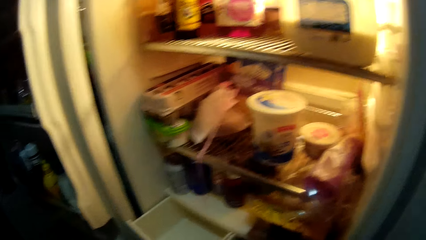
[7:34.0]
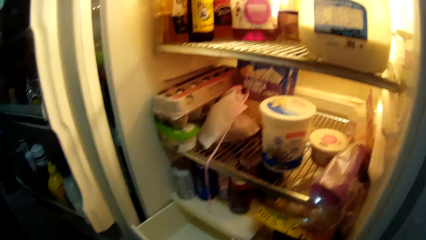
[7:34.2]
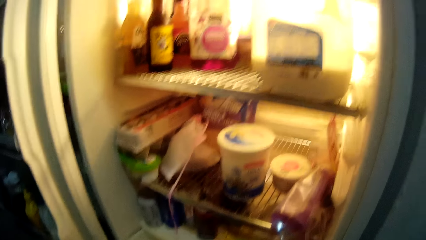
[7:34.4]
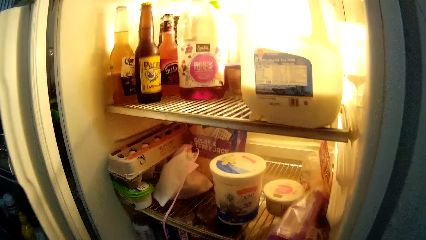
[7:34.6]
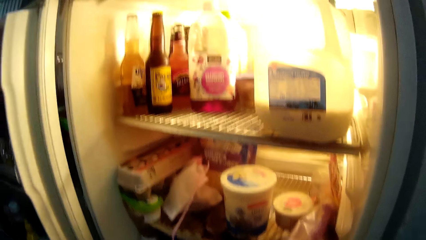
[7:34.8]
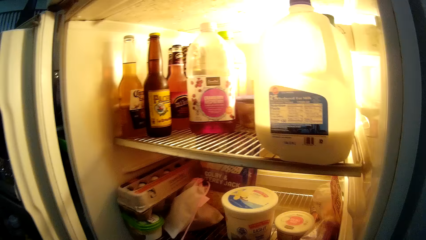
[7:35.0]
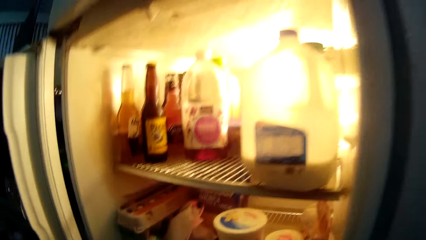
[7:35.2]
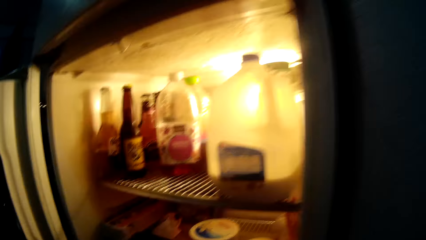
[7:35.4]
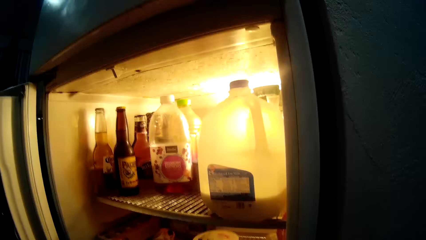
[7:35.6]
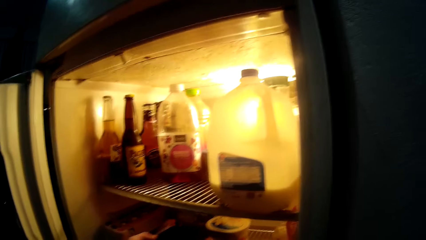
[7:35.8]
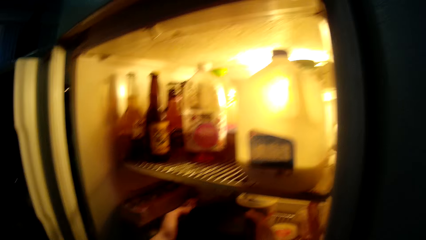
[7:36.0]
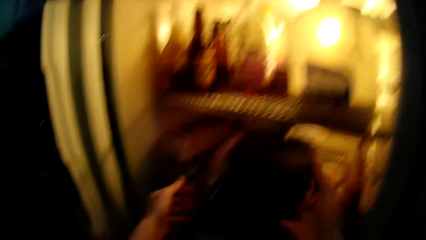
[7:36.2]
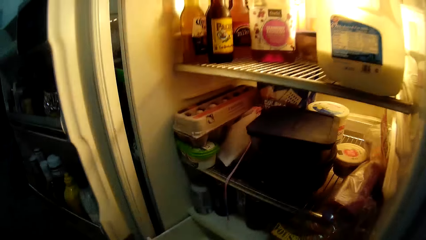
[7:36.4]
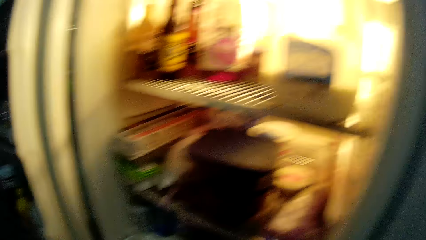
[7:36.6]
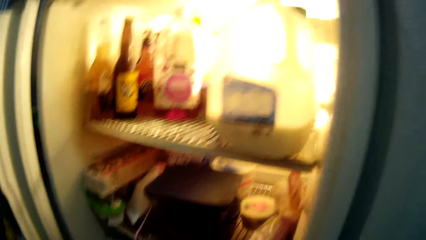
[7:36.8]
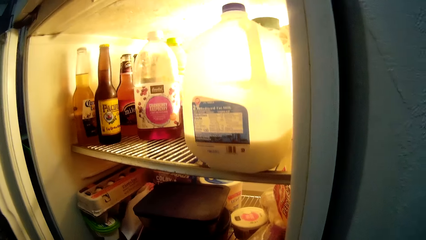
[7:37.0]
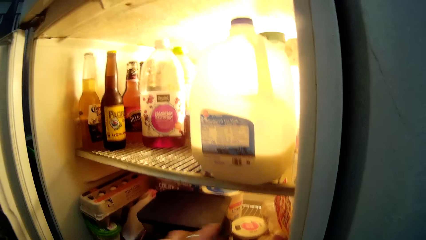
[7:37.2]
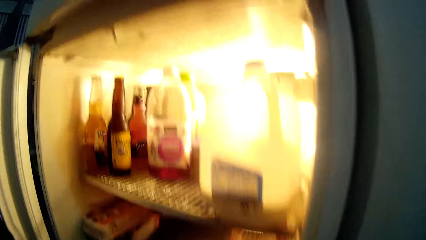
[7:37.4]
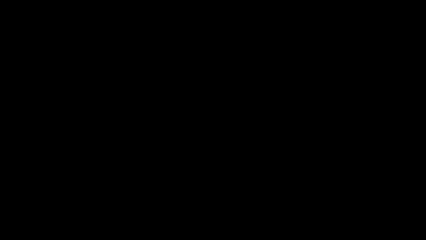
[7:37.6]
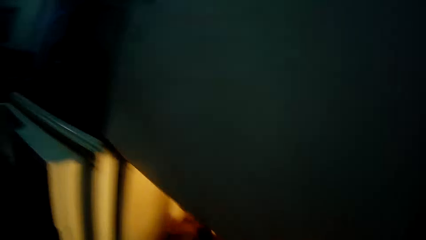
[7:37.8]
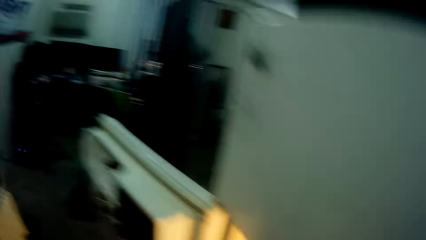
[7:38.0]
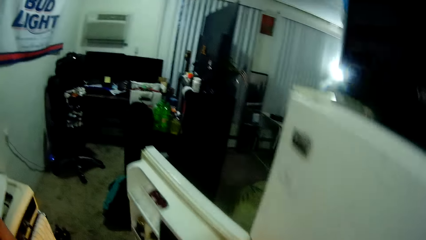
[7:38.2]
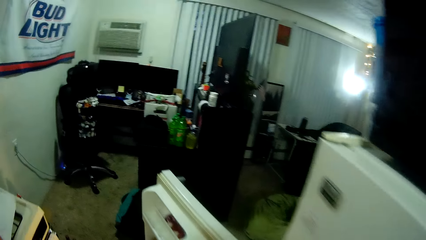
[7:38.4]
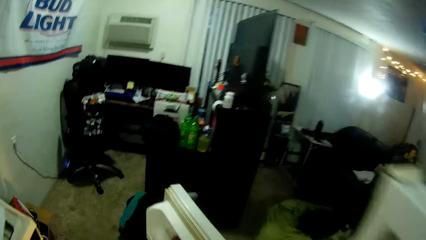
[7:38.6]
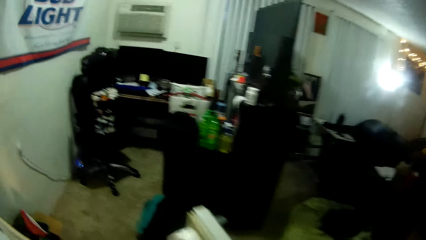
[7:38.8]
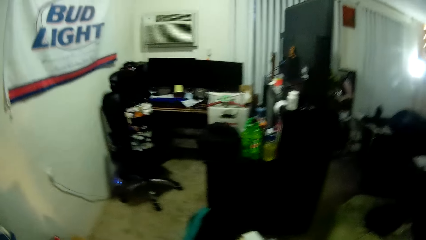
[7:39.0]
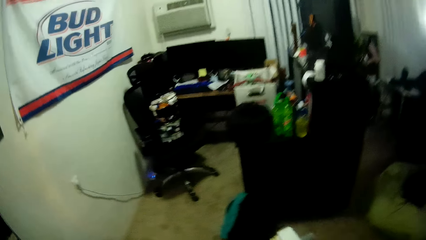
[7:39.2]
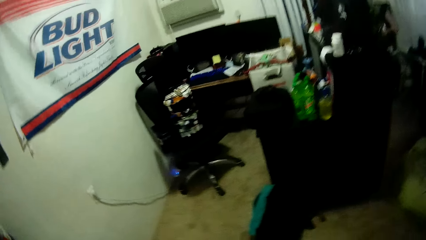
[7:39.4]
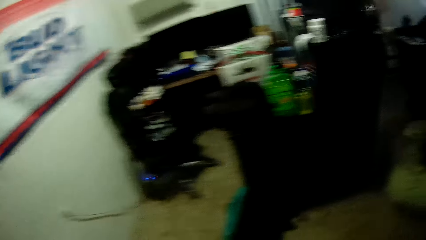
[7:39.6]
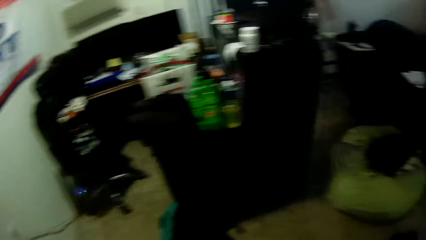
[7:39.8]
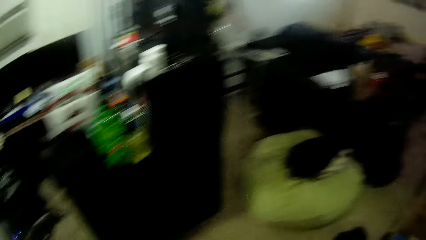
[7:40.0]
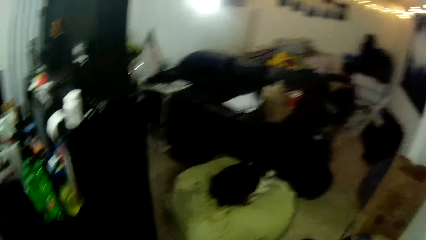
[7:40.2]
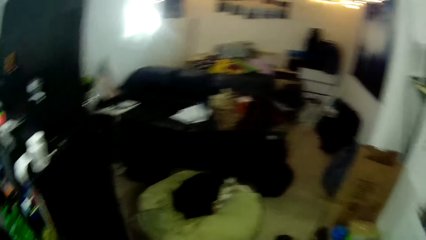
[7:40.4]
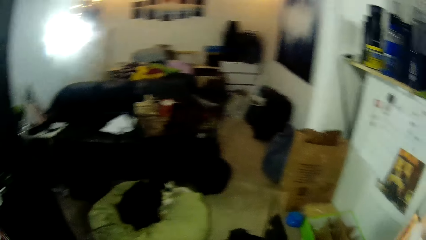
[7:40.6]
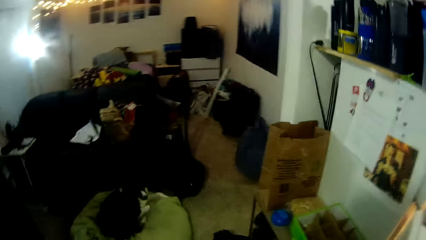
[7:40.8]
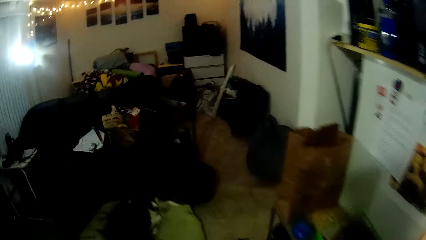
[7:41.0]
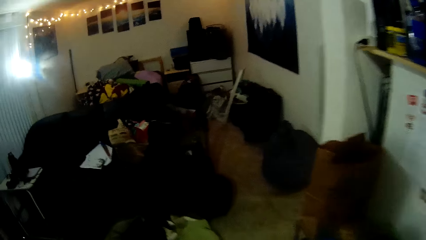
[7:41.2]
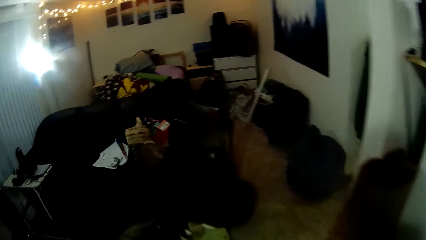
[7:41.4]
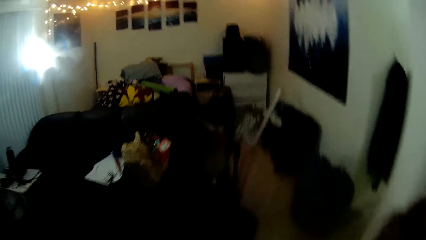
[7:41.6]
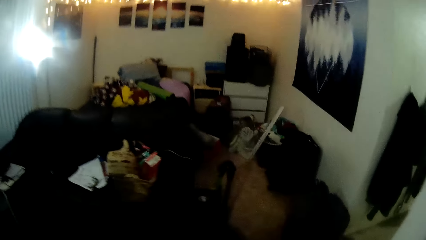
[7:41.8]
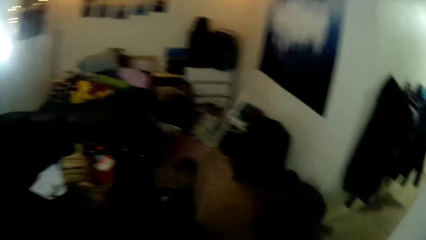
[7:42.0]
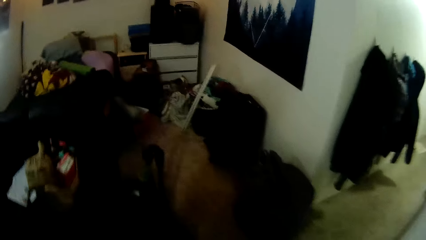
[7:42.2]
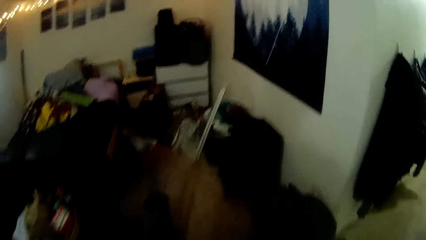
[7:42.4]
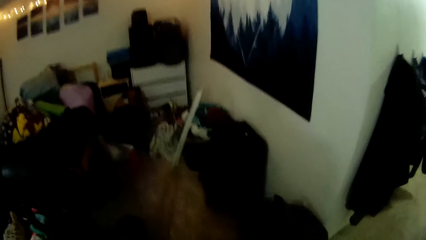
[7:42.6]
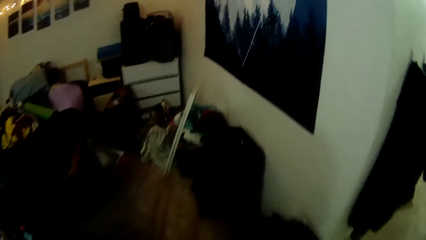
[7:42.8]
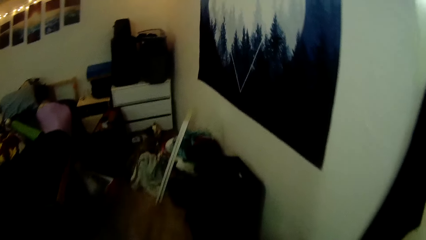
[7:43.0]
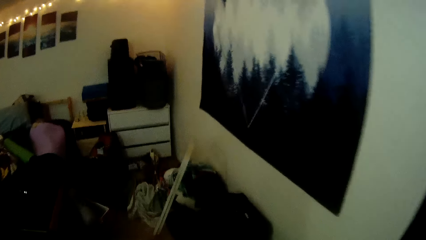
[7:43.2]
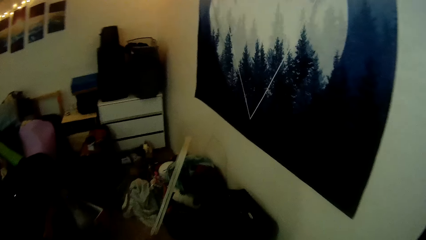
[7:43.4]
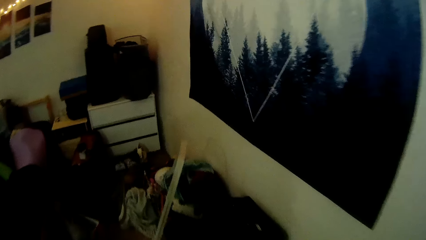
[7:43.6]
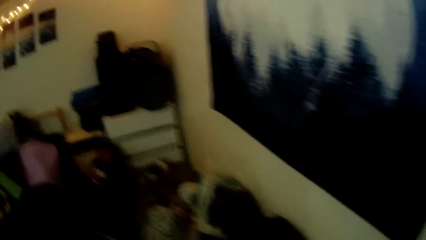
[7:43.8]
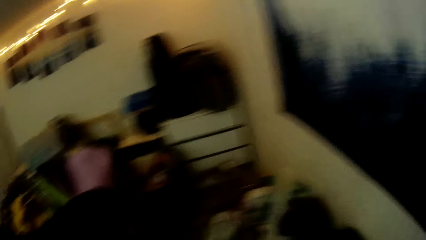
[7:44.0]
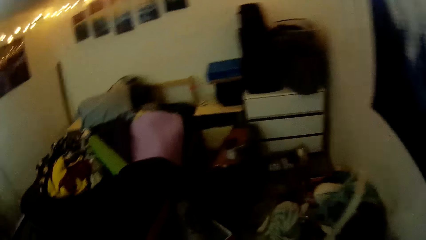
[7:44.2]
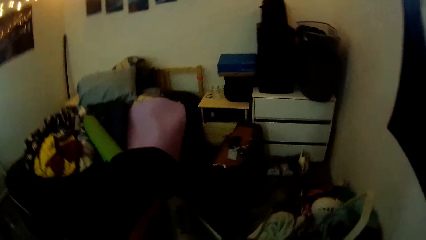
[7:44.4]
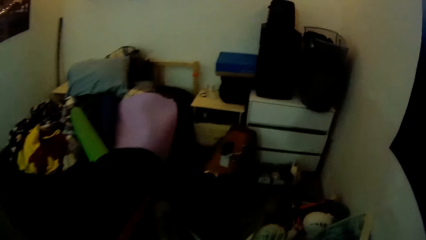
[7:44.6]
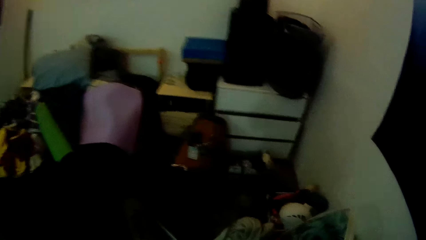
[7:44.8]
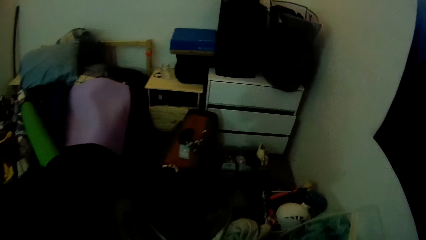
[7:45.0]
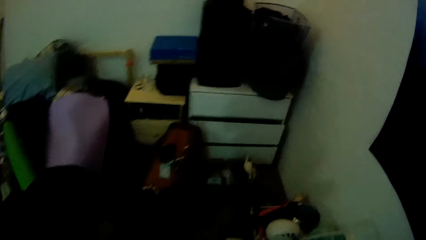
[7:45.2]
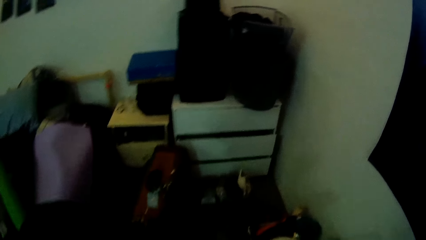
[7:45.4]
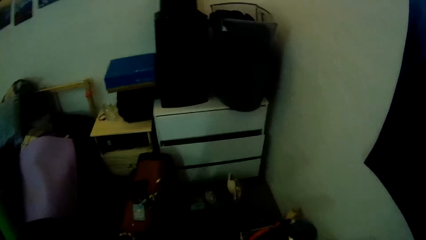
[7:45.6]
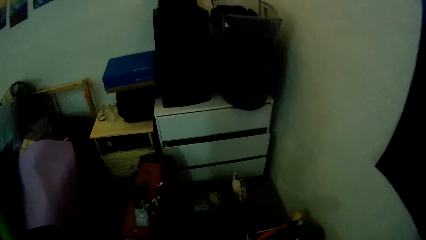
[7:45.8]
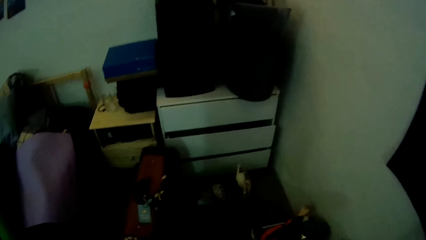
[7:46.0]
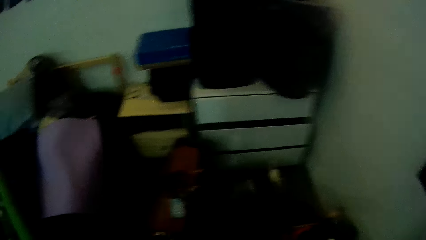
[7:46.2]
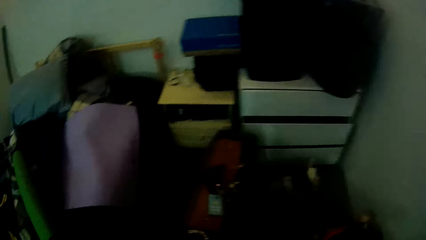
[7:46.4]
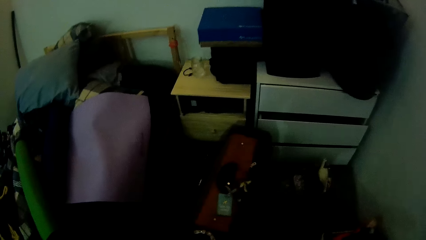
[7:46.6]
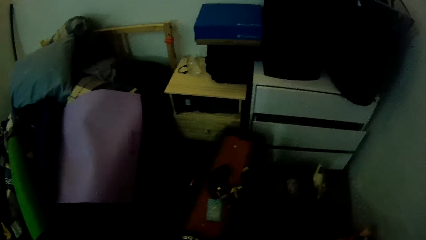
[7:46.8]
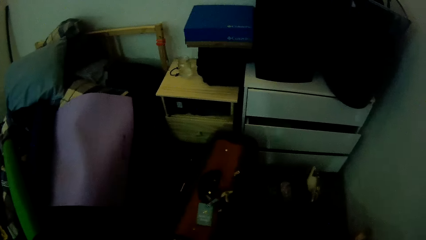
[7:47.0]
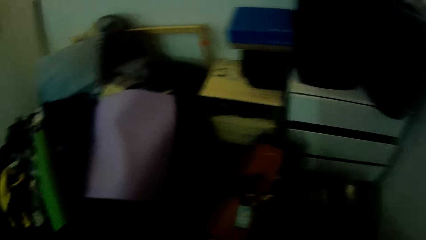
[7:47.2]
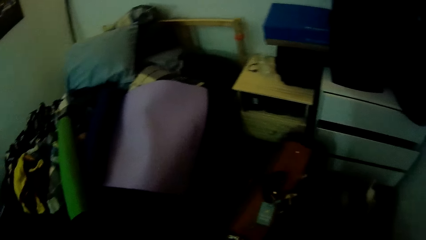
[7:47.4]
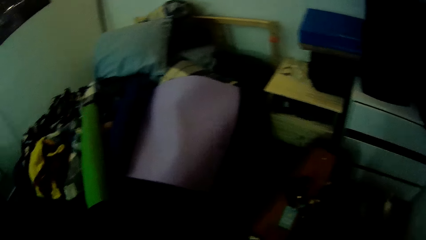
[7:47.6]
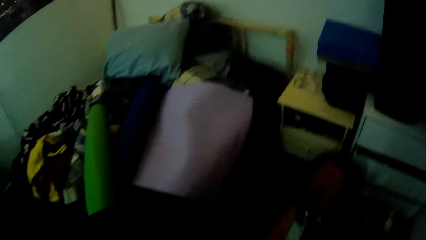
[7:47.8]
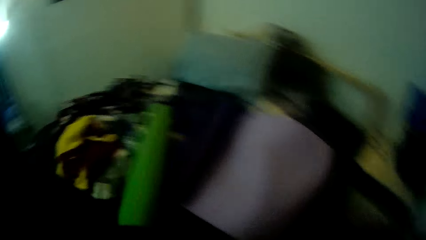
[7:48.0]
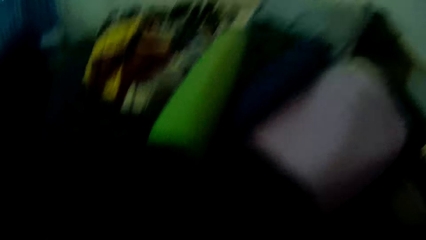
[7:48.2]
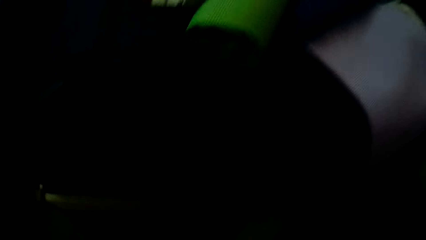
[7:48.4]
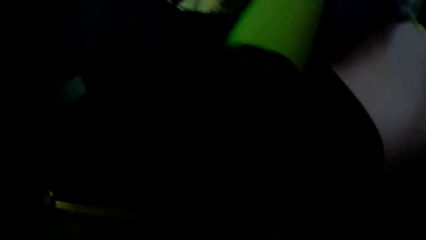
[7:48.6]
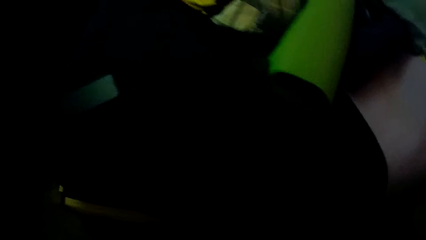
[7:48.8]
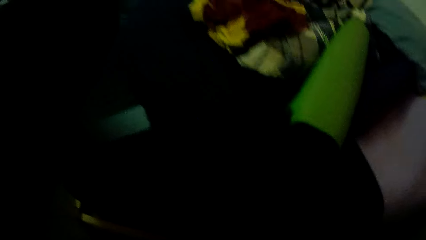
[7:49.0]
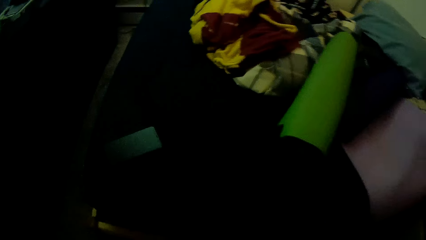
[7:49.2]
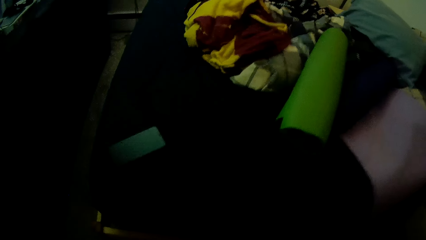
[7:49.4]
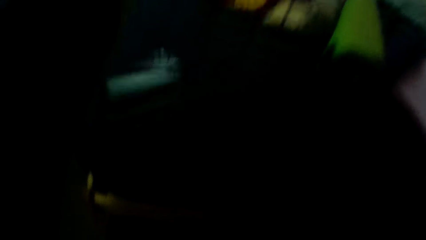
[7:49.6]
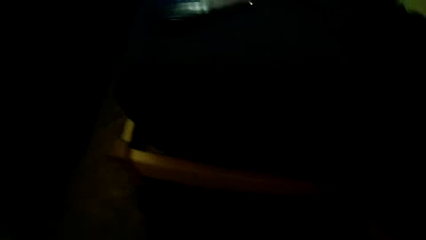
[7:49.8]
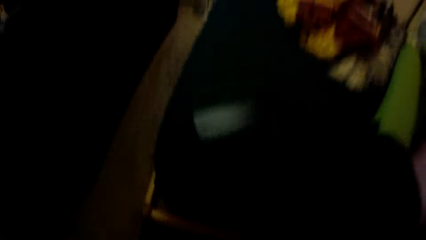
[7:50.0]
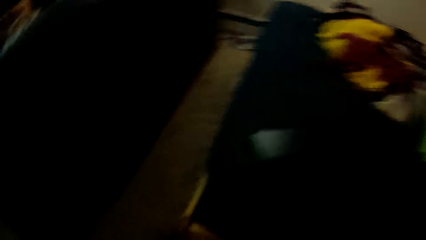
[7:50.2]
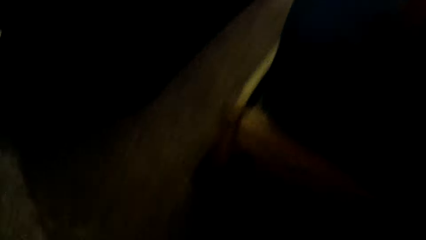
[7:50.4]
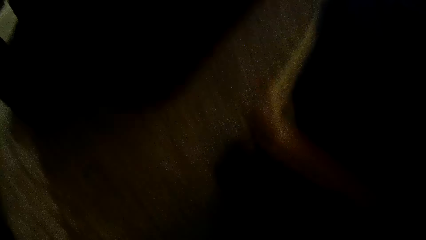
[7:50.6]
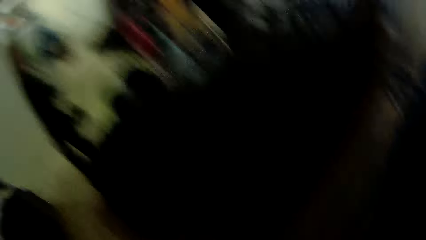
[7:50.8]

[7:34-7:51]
The camera wearer looks into the fridge. They touch something in the fridge. They walk out of the kitchen. They look around. They walk around the room. They walk around the sleeping area. They pick up something.
